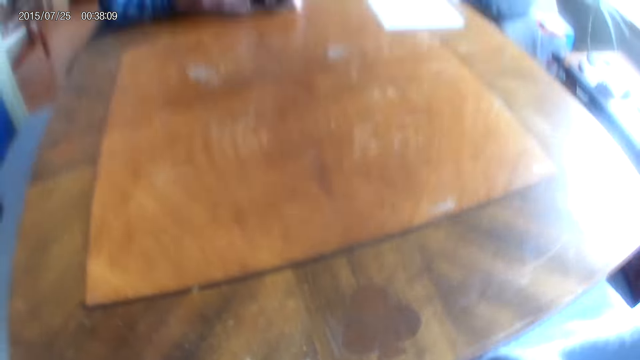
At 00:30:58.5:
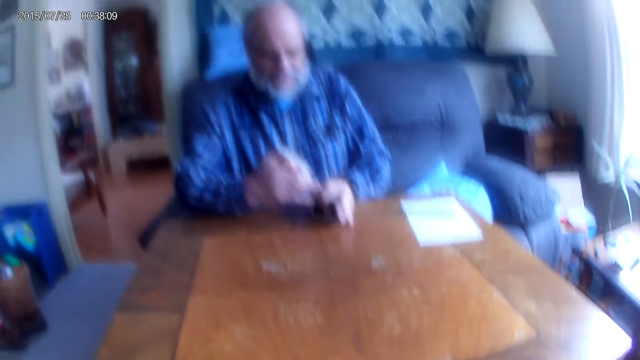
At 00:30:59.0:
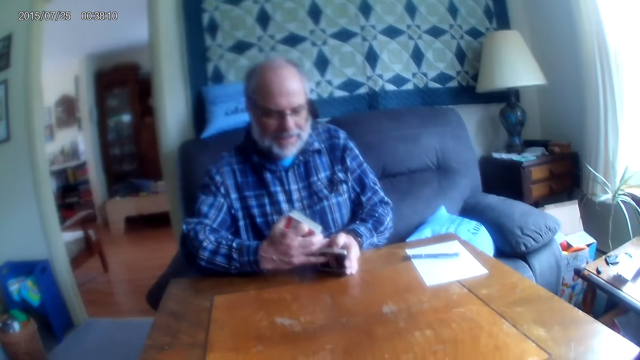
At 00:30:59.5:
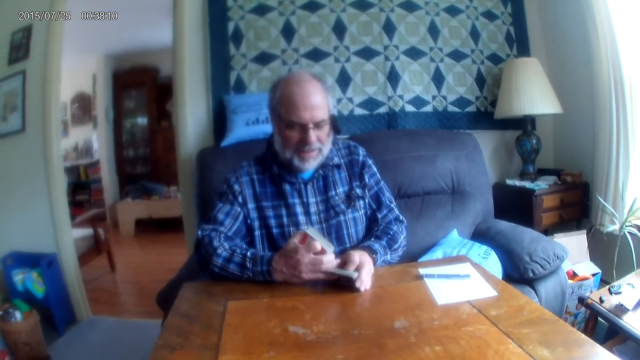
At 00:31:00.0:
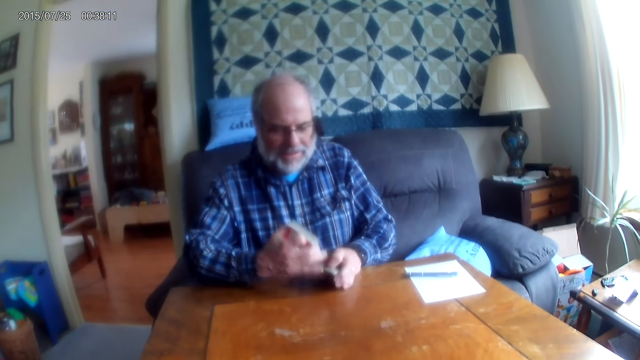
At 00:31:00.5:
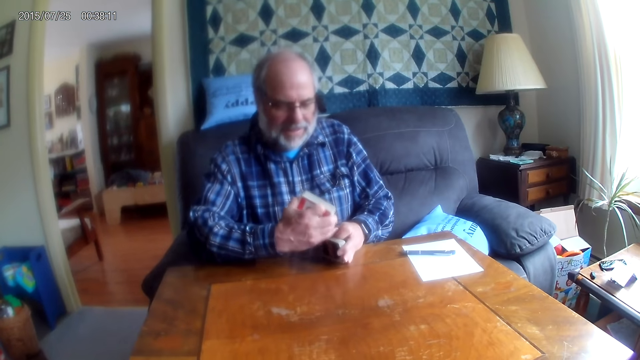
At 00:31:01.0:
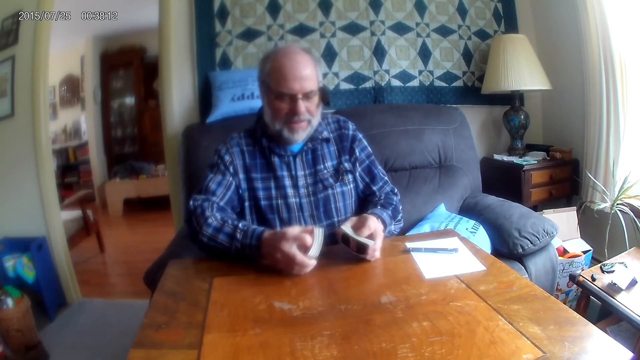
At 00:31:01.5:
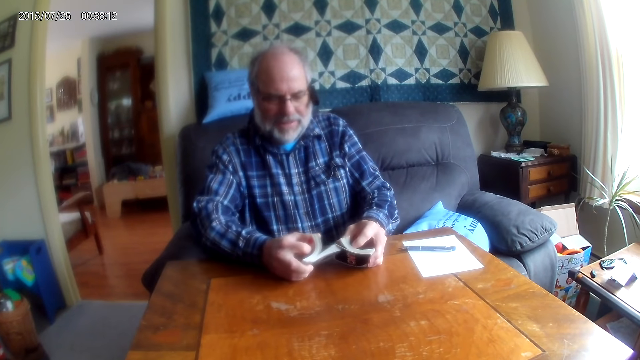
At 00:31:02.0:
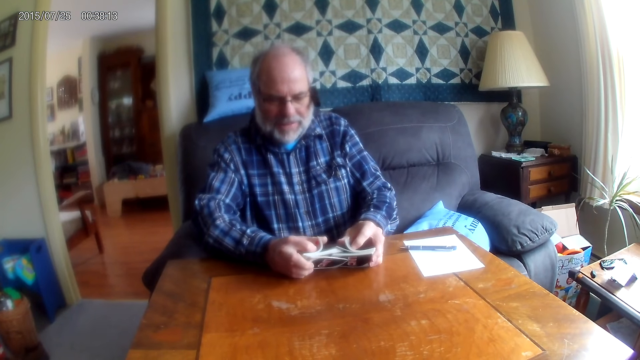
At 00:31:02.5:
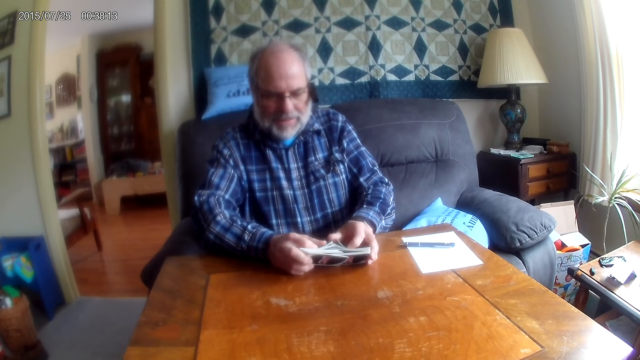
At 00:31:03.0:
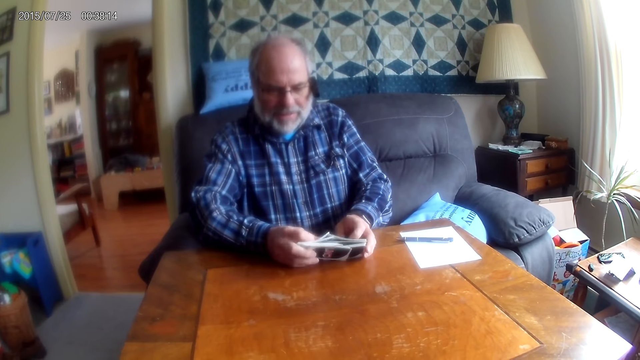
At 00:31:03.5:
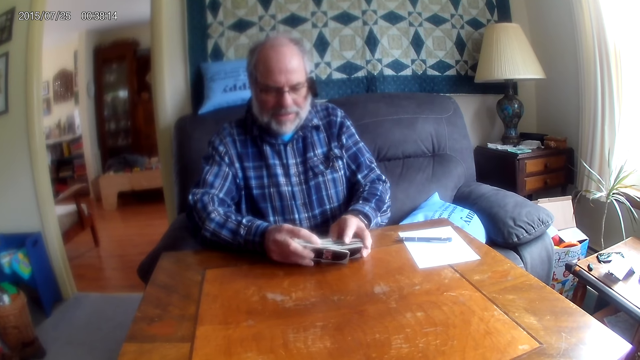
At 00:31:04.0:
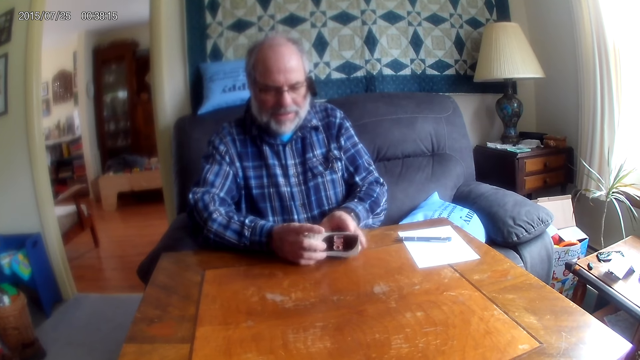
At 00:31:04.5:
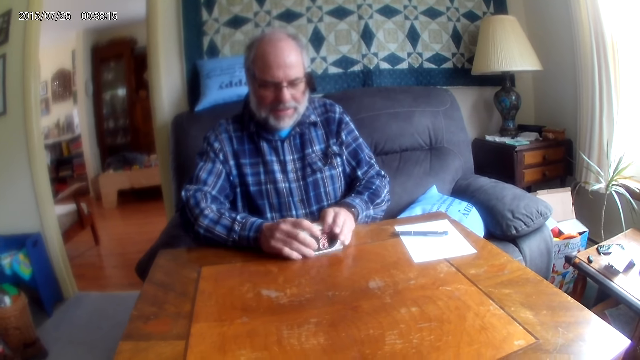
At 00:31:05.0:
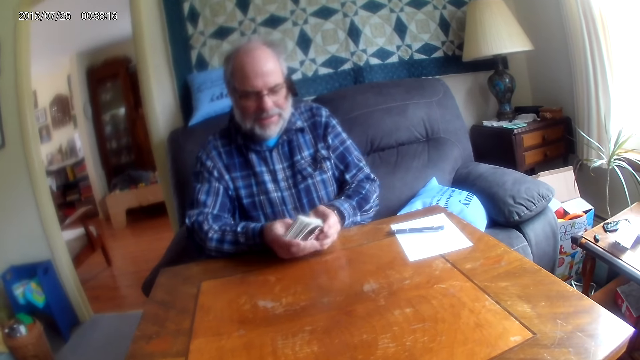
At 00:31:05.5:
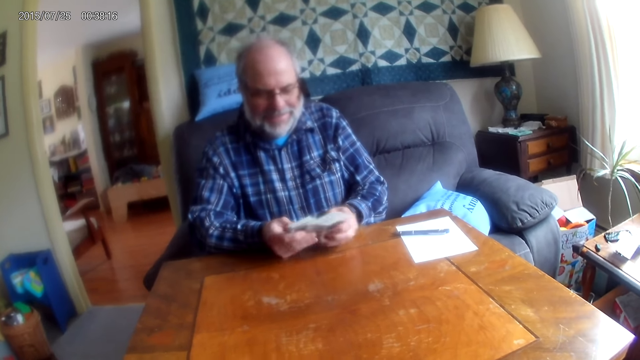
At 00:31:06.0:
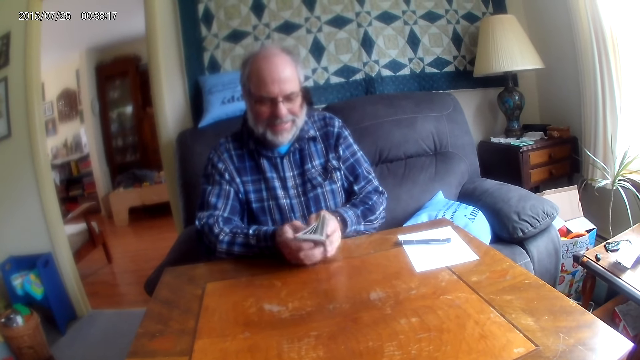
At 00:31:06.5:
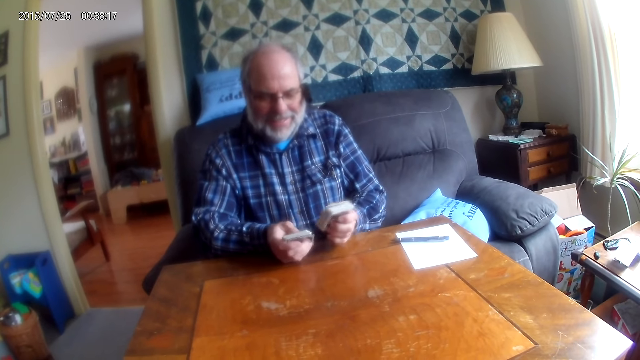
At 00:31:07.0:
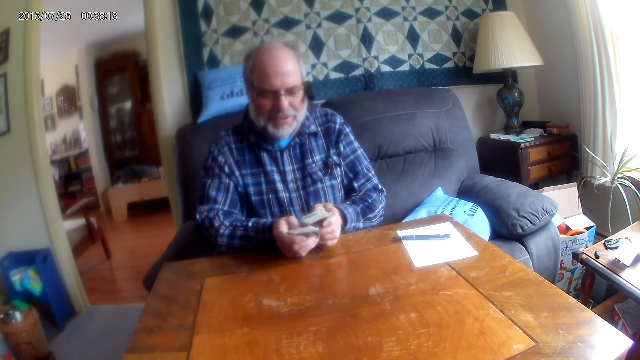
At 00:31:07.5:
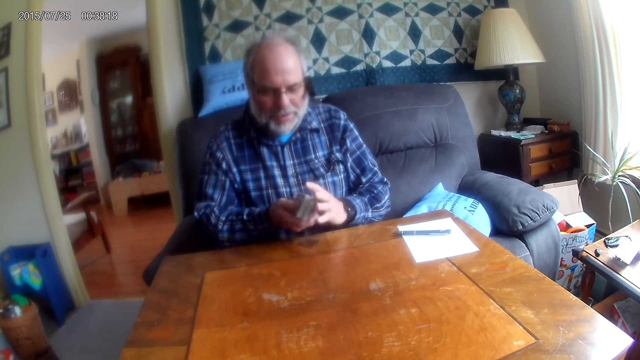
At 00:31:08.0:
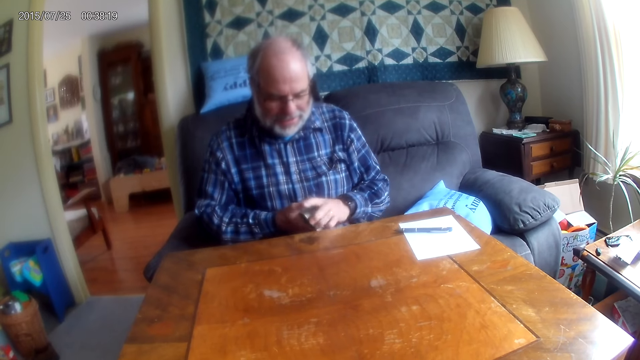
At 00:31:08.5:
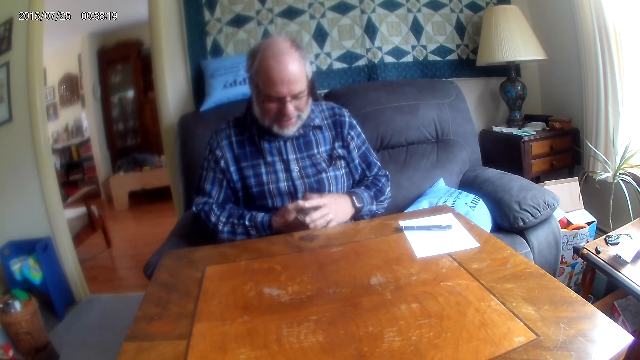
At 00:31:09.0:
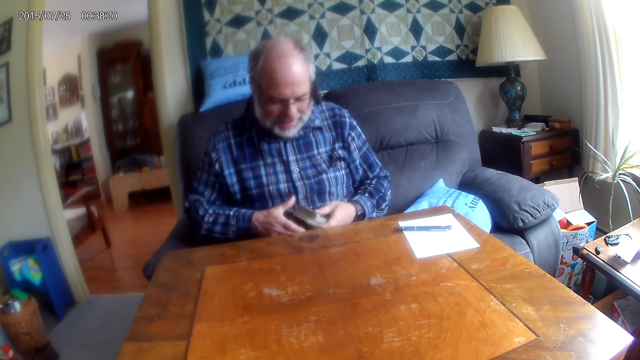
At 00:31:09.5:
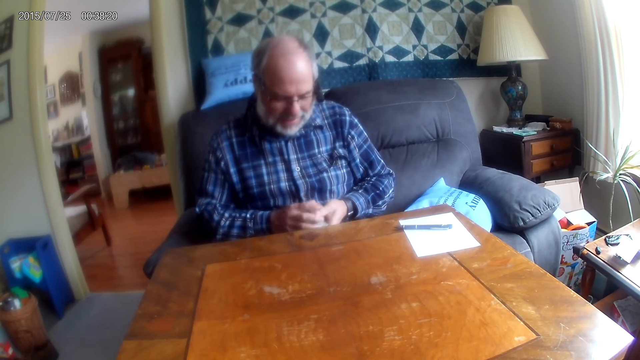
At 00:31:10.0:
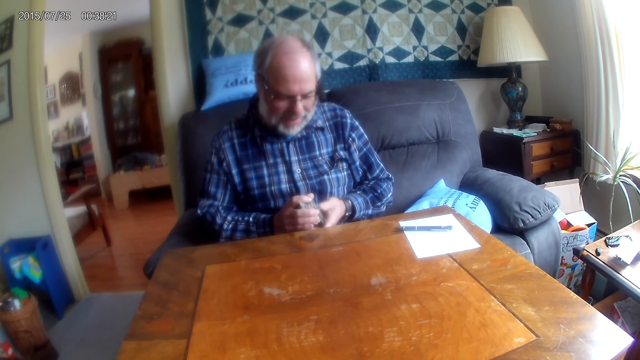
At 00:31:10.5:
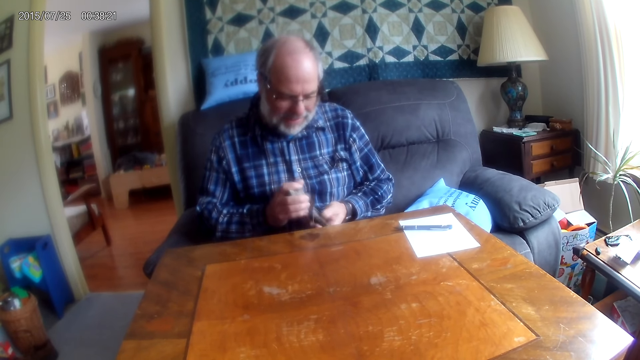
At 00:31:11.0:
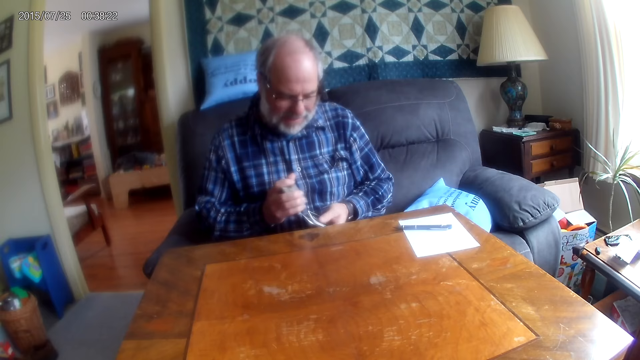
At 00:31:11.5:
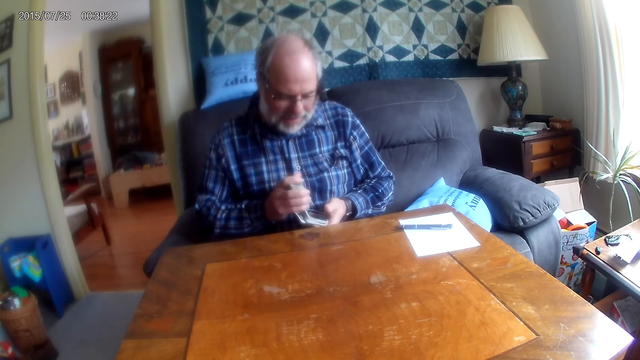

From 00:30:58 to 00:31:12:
A man shuffles cards. The camera wearer converses with the man. The man responds to the camera wearer. The man arranges the cards and shuffles the card.

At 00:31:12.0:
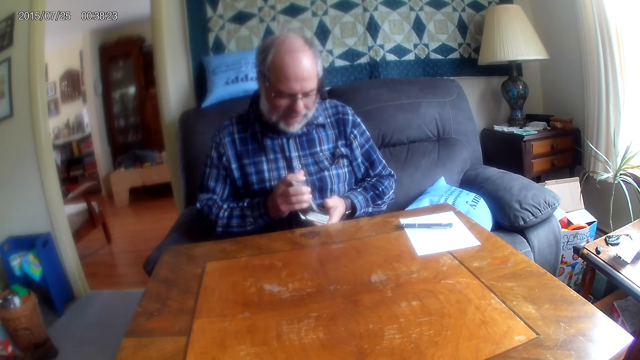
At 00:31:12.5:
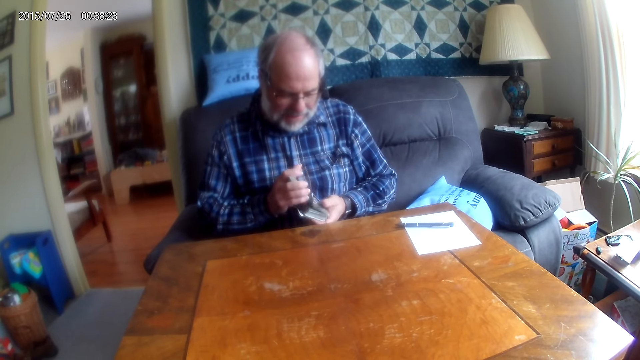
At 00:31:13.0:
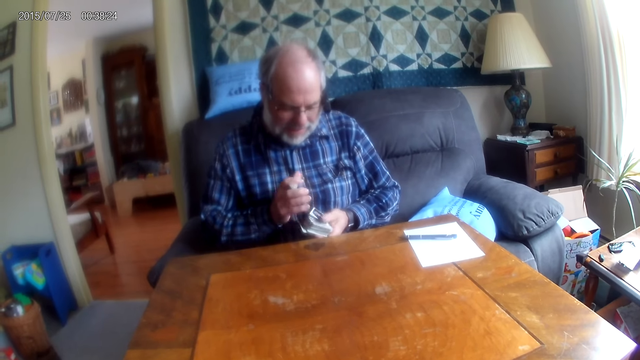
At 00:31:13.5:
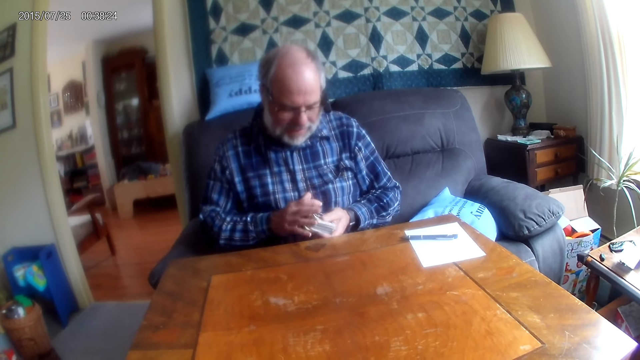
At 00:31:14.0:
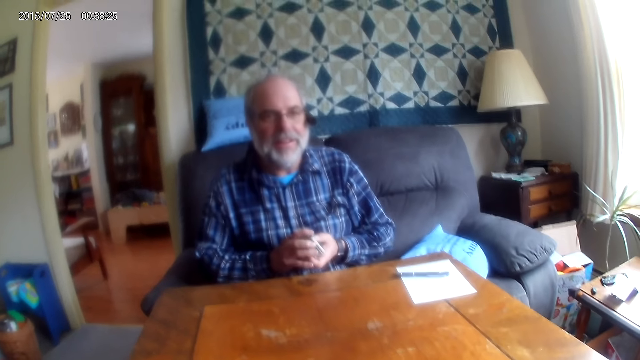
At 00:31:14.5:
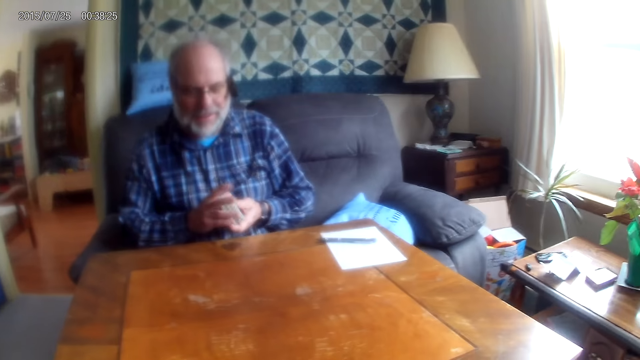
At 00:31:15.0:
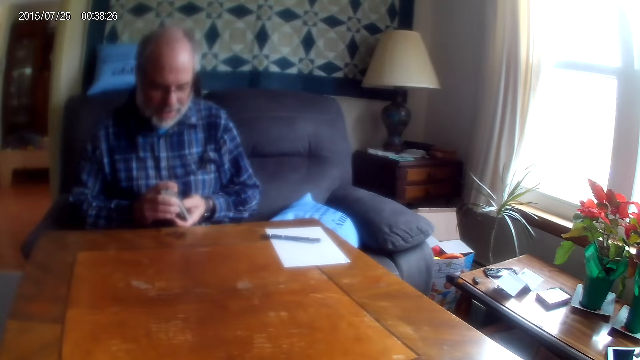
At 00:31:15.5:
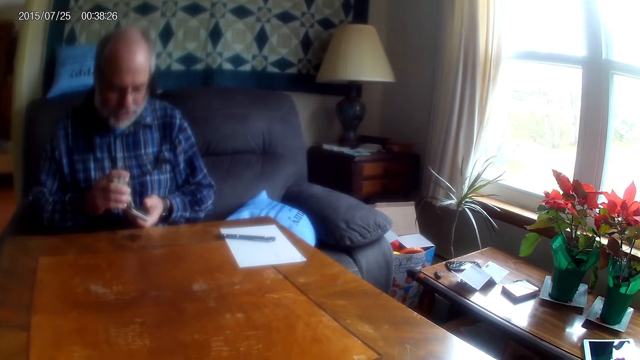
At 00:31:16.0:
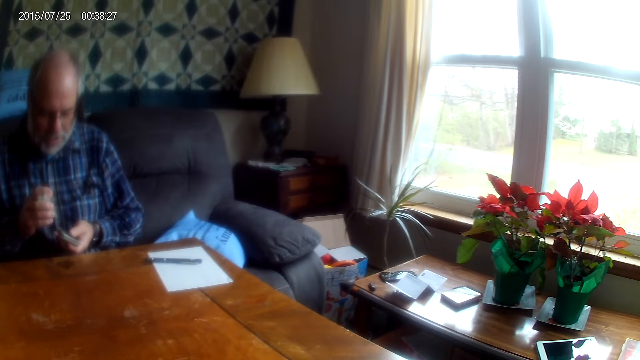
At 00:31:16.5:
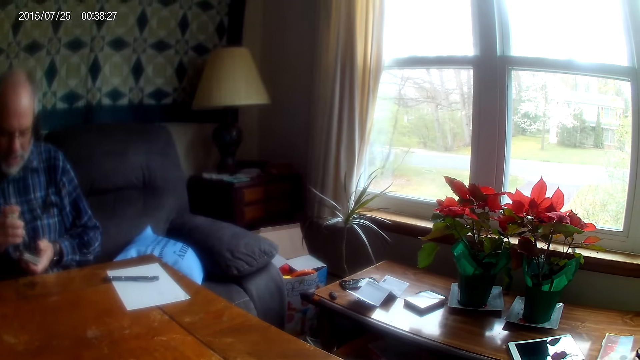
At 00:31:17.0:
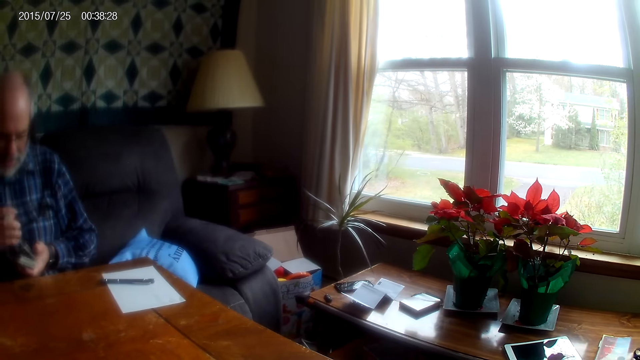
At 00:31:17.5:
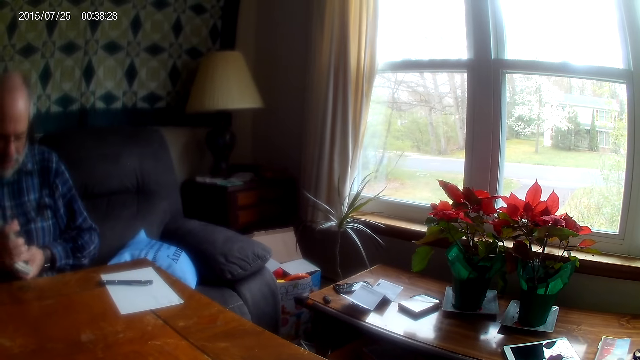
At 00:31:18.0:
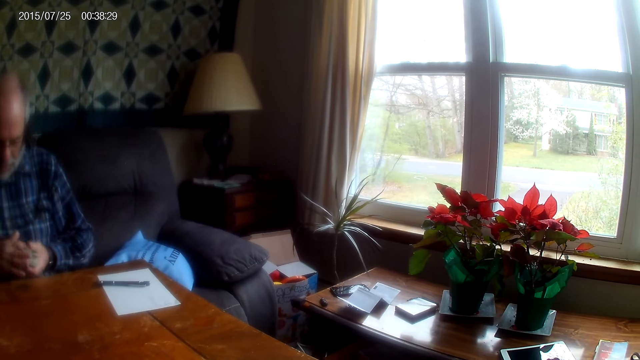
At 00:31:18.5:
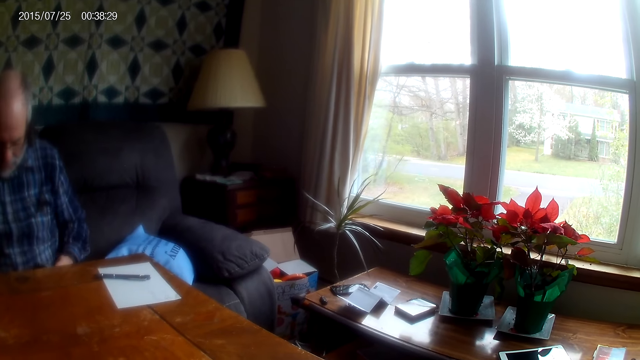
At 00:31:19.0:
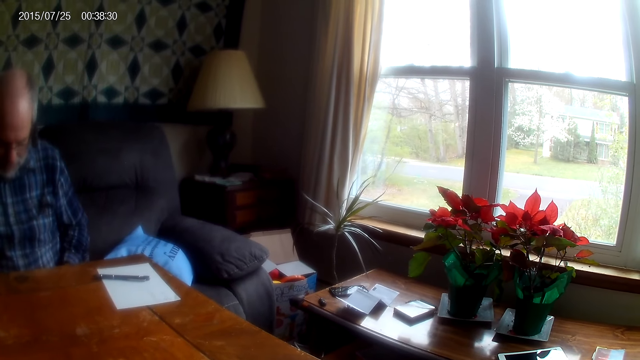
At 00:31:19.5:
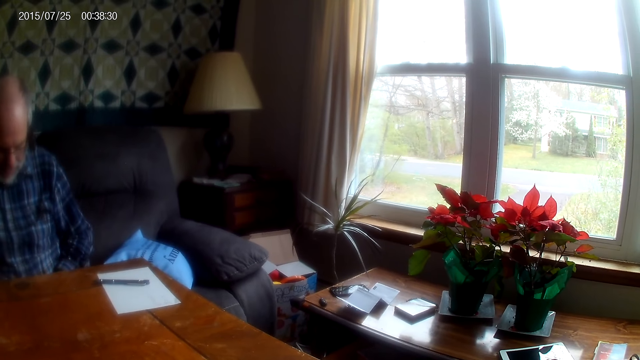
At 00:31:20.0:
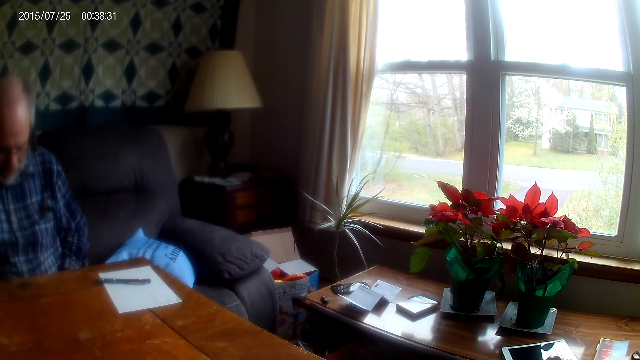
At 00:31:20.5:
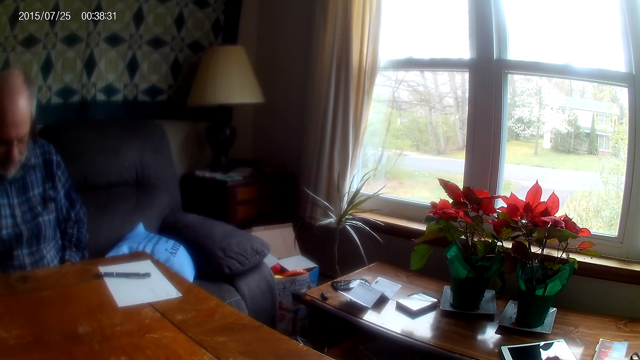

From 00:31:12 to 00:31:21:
The camera wearer converses with a man. The man responds to the camera wearer. The man shifts the cards in his hands.
